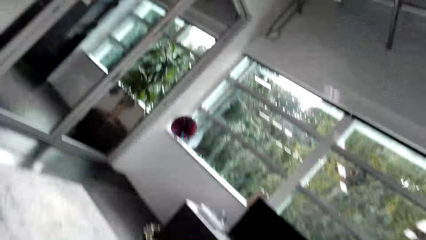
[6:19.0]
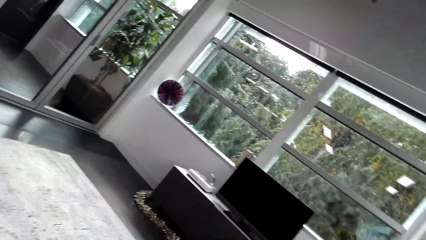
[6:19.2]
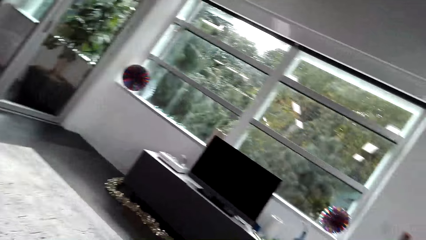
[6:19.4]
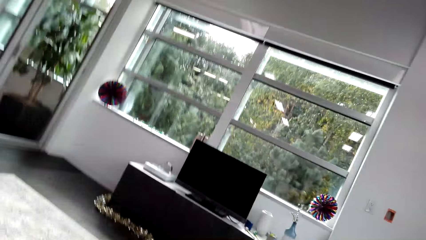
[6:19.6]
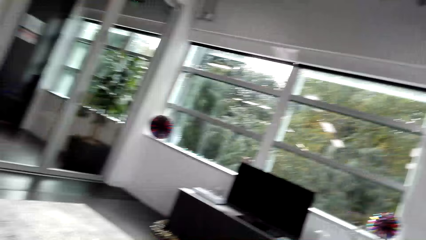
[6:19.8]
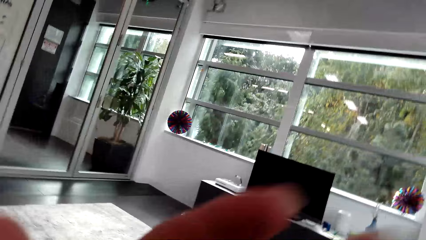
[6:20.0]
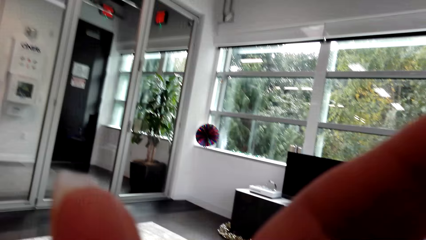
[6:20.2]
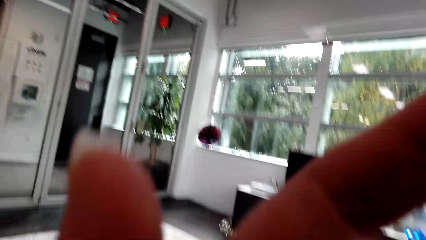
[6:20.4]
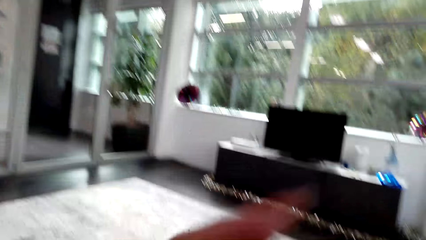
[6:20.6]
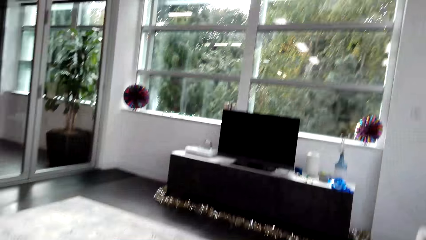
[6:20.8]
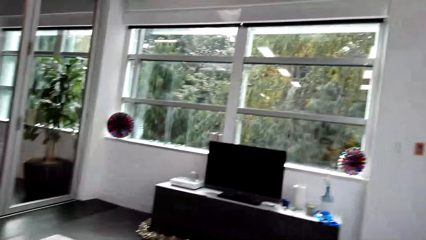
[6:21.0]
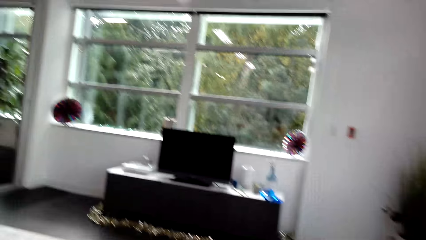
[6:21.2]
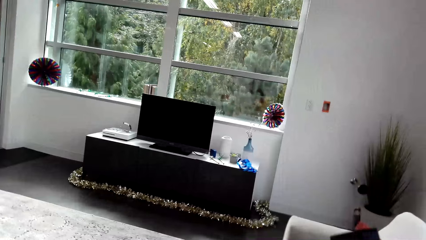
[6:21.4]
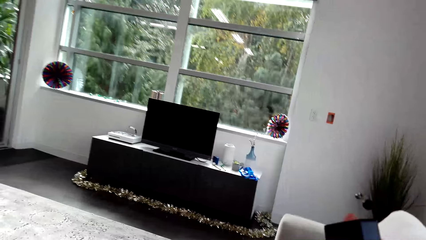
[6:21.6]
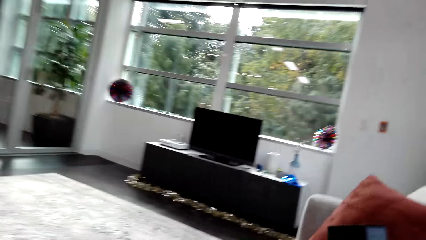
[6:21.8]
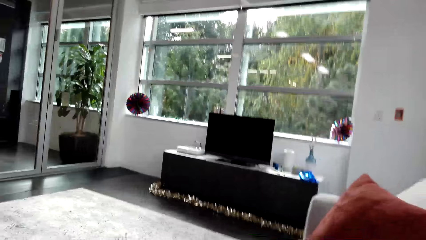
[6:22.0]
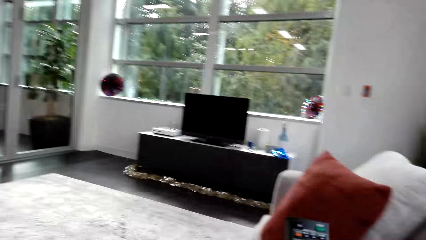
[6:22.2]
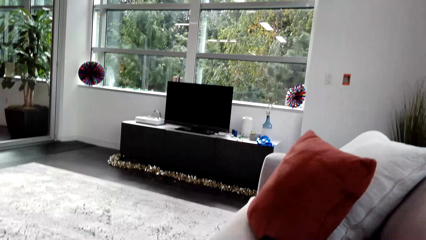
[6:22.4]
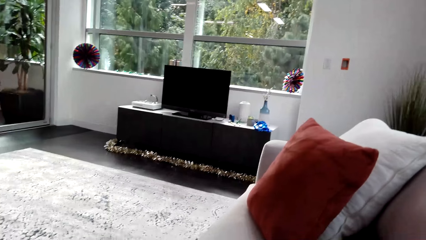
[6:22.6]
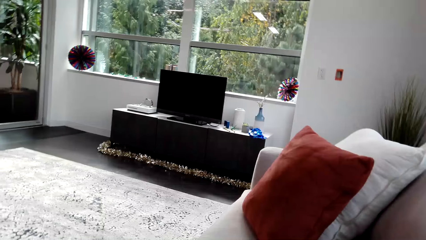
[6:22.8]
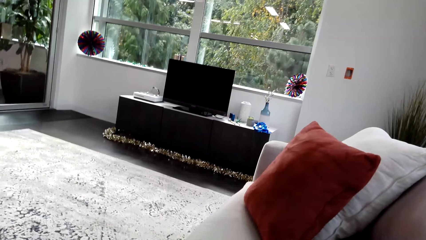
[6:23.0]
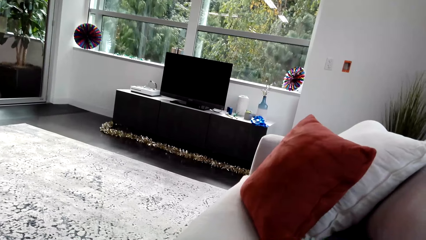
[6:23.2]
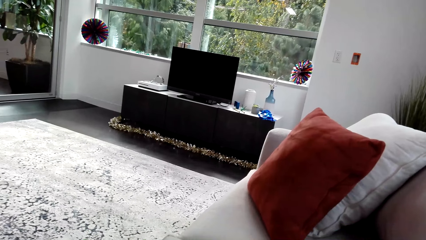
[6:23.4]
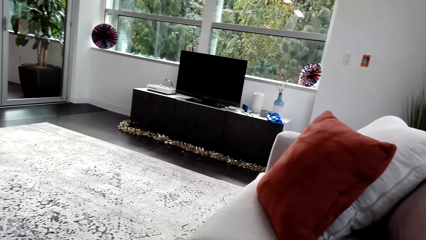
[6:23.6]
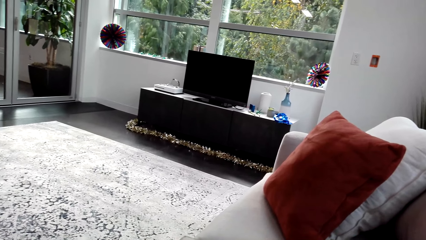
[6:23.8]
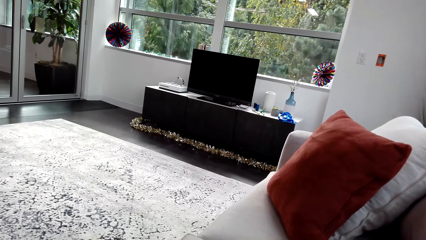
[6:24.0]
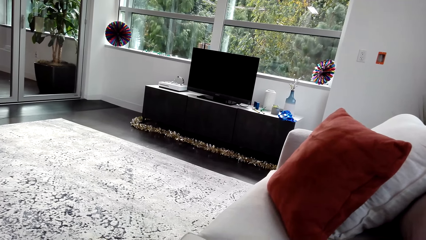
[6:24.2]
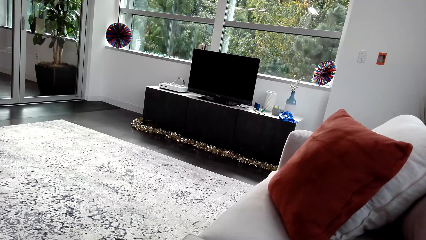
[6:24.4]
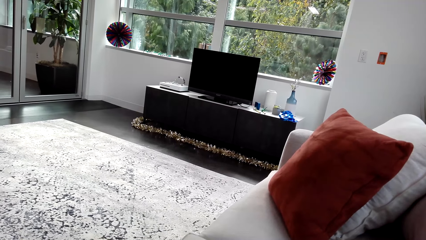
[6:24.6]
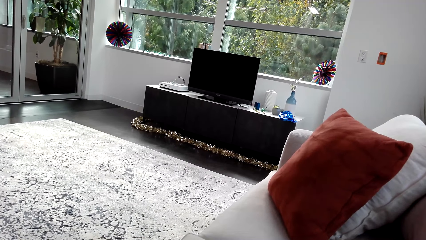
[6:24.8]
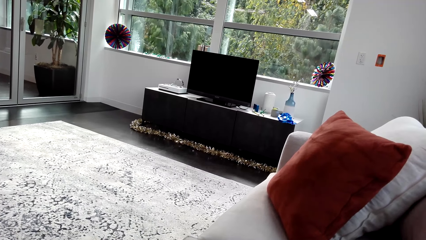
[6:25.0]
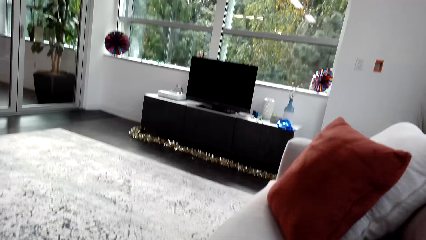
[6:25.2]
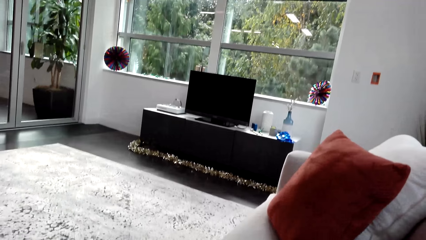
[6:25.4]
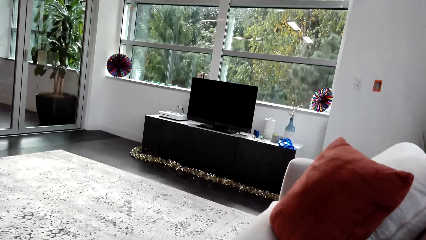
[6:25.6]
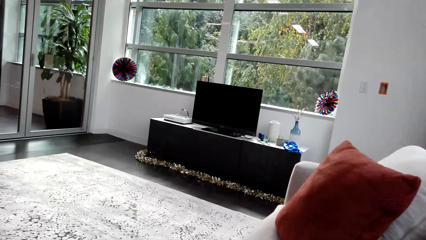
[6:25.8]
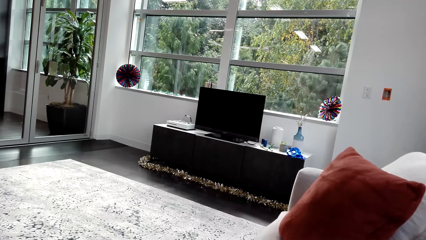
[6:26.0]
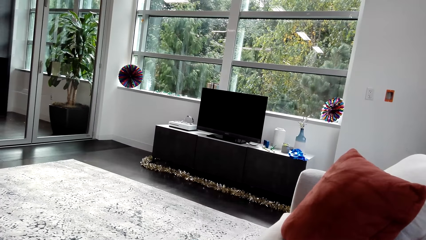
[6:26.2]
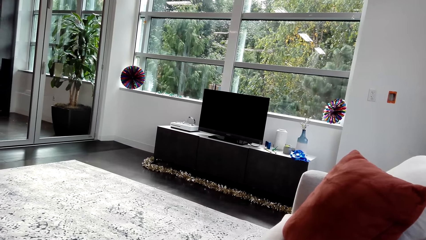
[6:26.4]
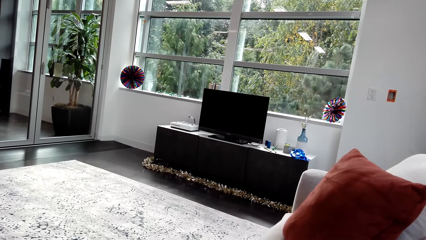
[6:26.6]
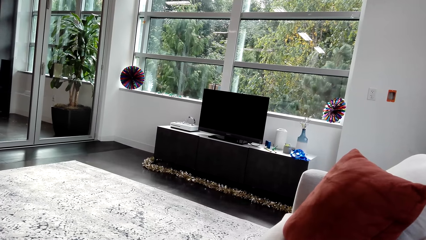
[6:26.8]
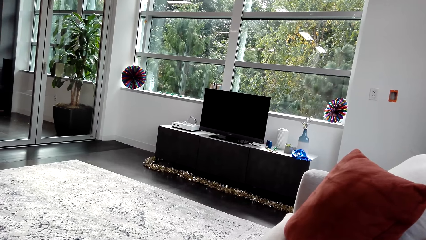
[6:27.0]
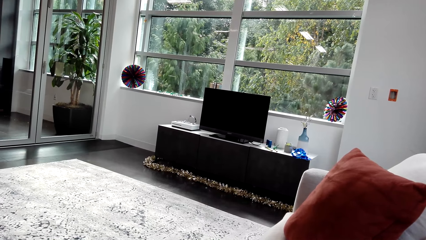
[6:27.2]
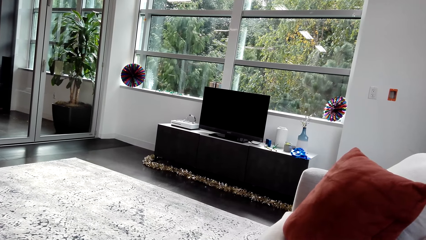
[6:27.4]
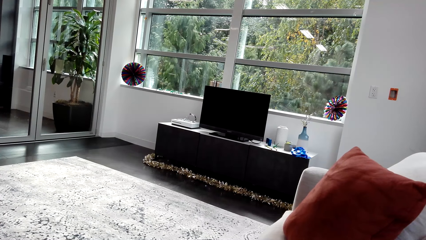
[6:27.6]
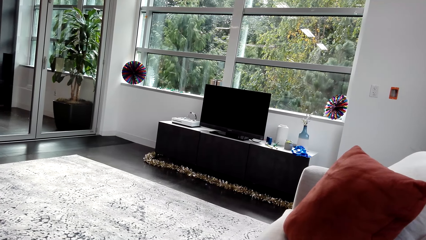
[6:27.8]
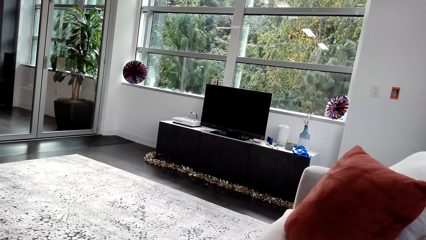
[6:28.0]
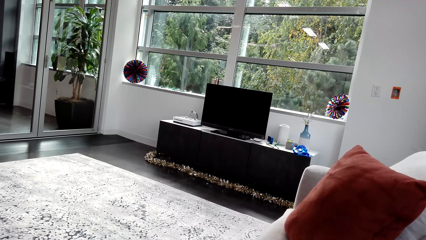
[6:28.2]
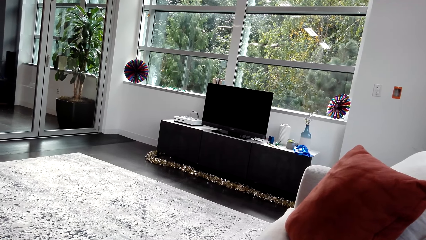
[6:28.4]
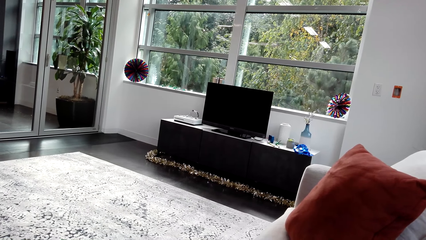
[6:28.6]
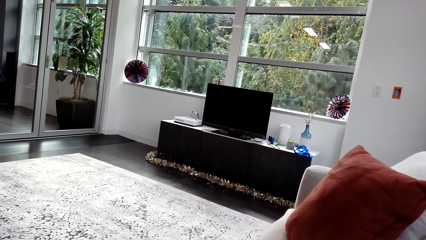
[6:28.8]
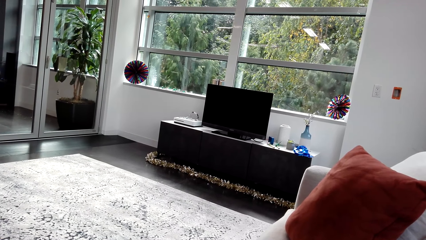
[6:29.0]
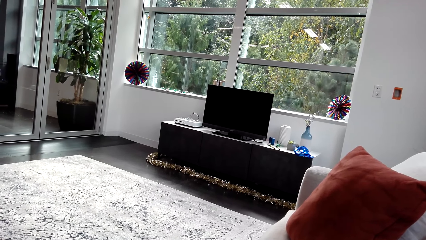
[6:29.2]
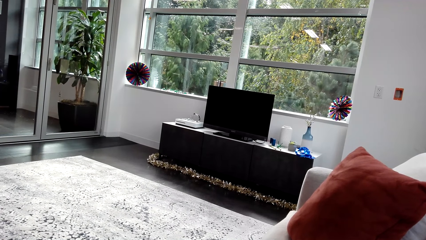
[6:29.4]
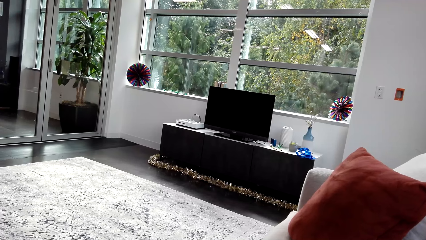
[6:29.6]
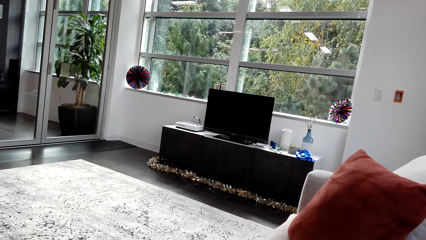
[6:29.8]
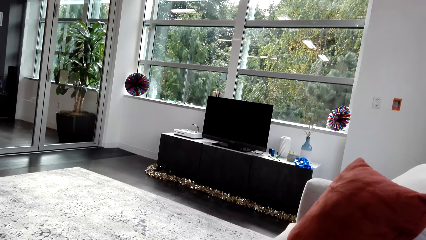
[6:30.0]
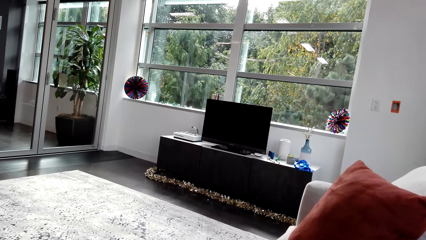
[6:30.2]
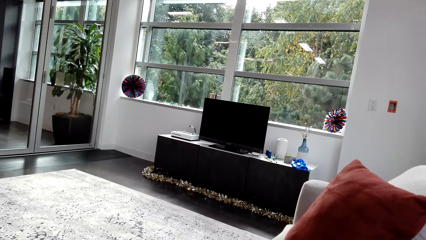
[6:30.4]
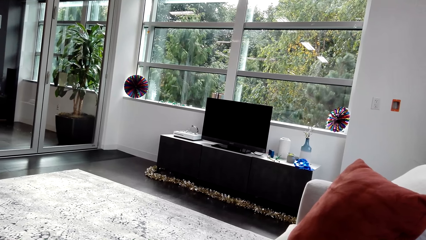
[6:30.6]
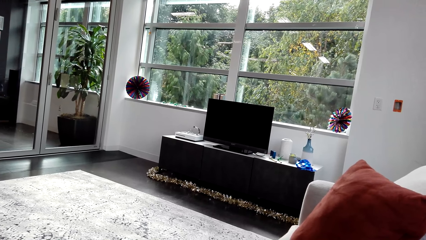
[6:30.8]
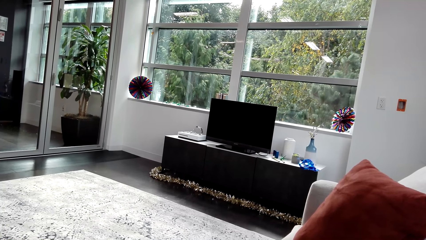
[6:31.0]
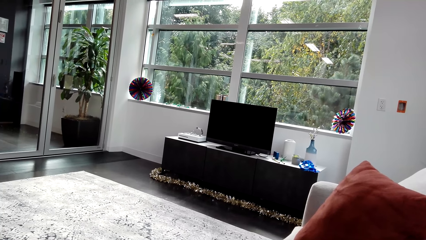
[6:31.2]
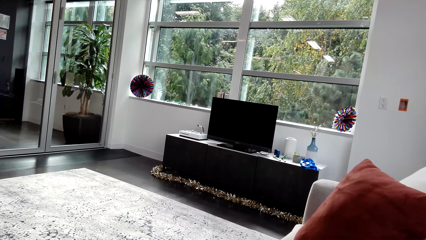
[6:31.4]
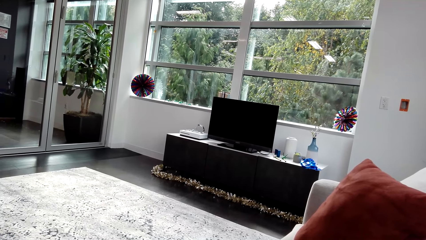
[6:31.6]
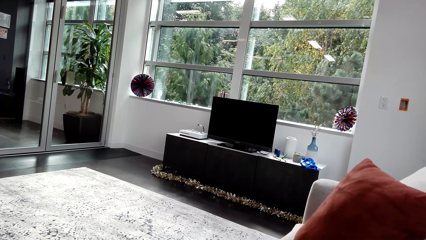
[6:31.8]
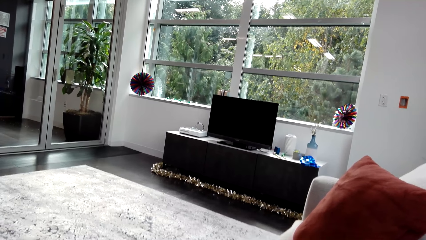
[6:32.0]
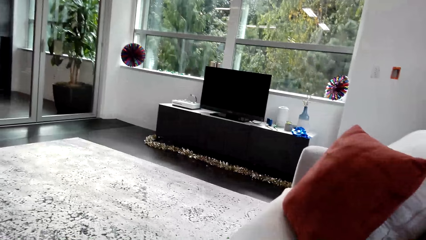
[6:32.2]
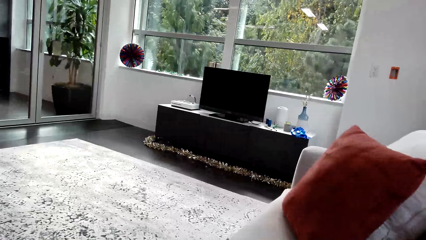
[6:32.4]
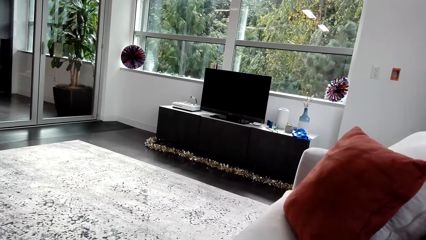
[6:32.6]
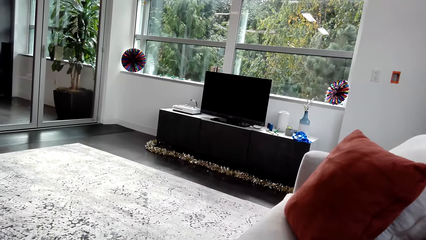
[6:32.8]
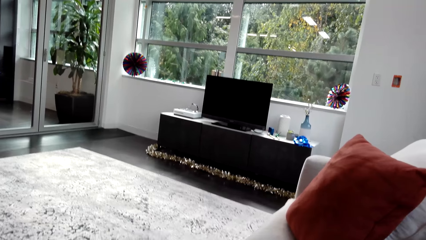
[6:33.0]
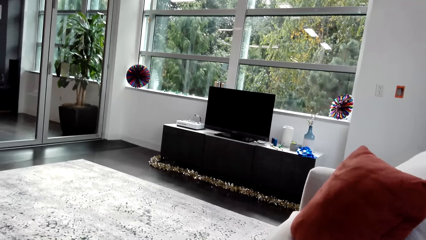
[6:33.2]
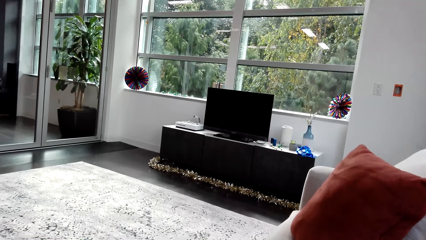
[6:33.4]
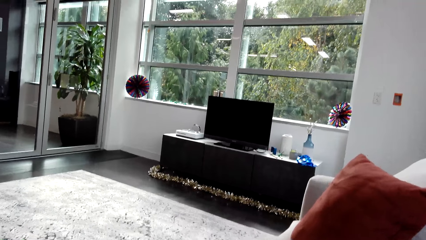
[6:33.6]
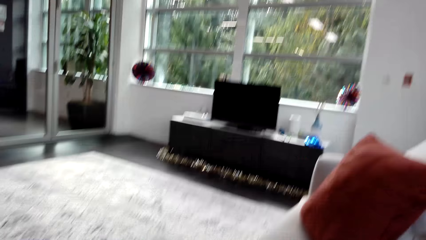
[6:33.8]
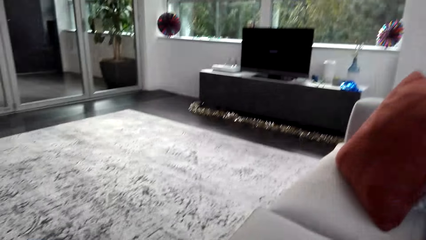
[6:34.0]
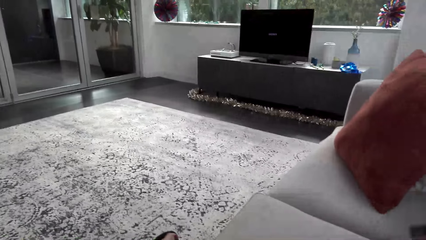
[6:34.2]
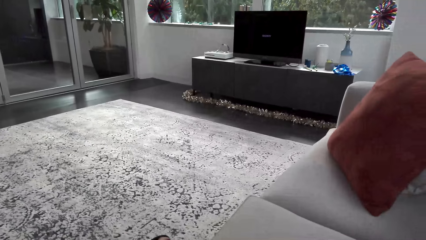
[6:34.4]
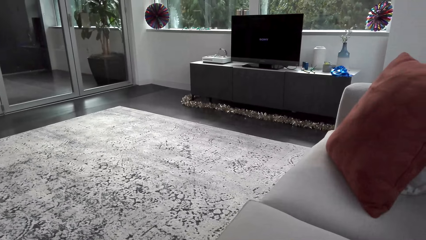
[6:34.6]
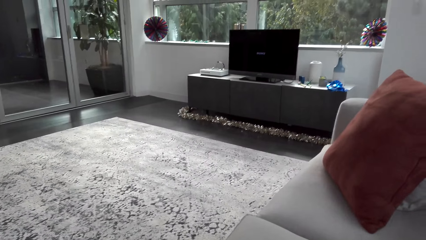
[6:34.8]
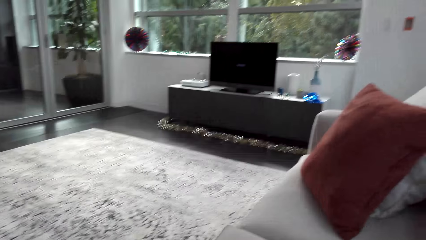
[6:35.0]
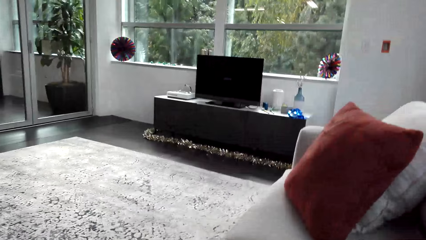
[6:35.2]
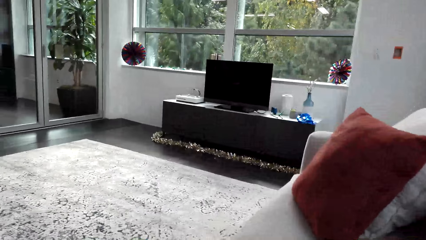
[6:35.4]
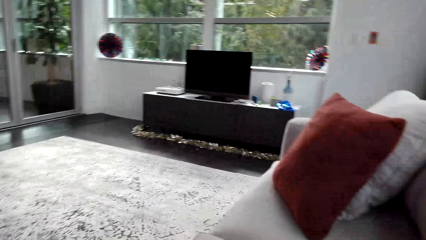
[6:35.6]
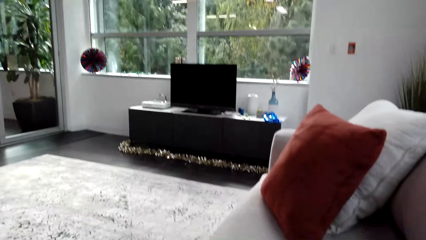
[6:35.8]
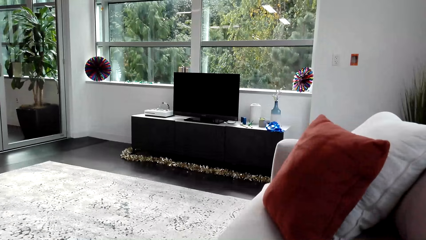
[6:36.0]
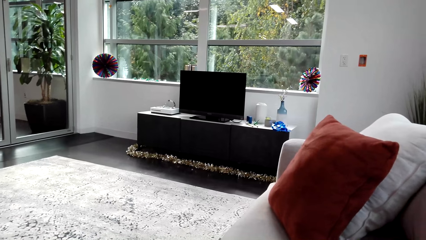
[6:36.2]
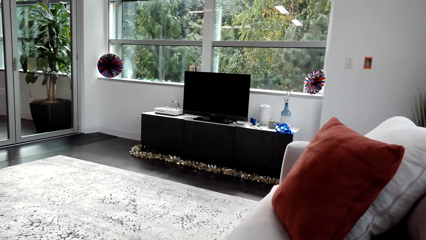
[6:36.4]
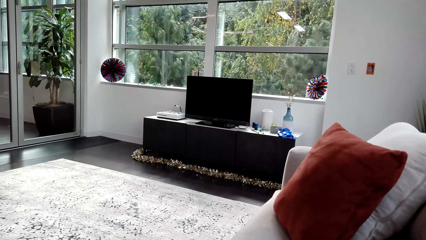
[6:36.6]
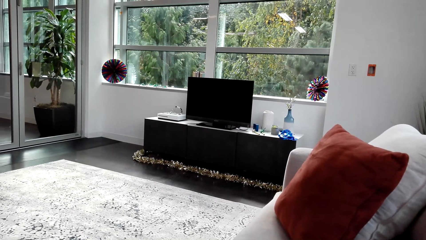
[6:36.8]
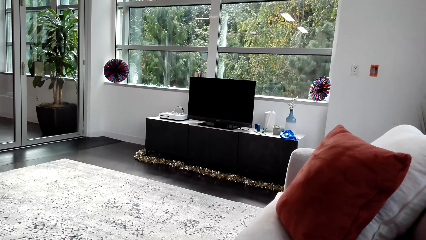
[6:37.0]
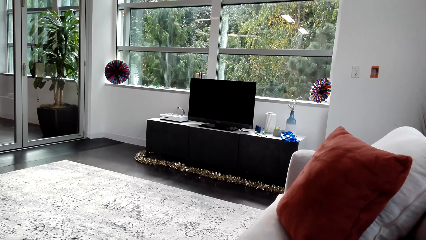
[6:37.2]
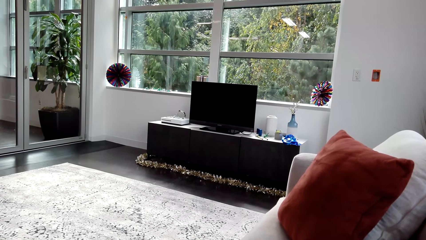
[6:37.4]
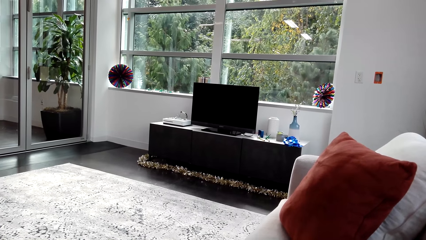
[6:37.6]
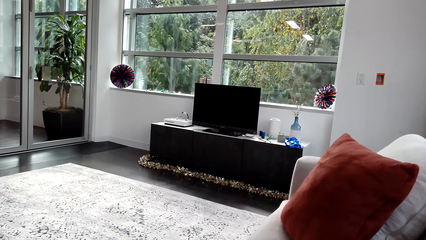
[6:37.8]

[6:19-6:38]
The camera wearer sits on the couch. They touch the camera.
